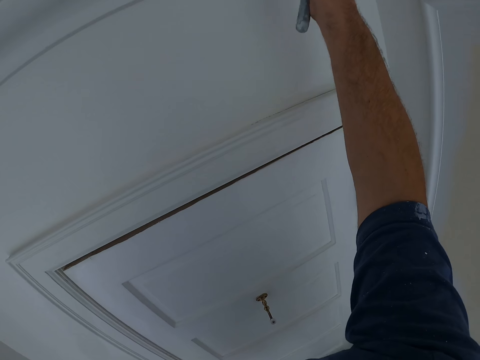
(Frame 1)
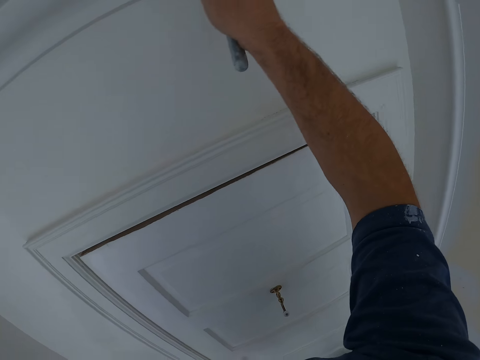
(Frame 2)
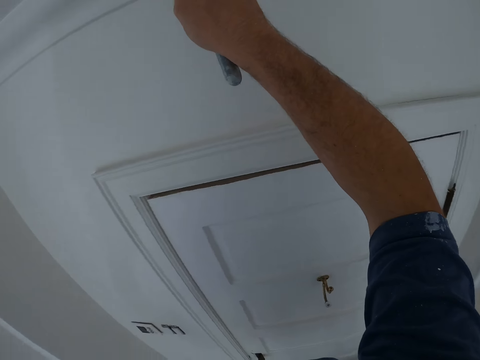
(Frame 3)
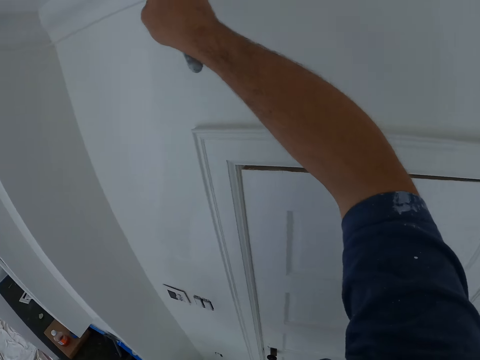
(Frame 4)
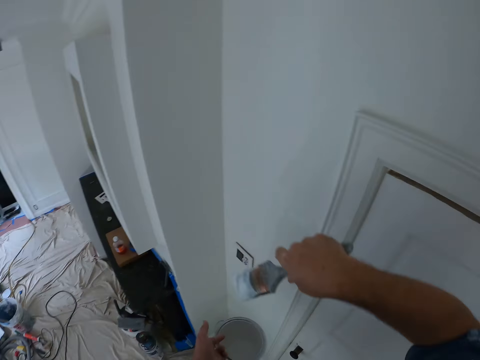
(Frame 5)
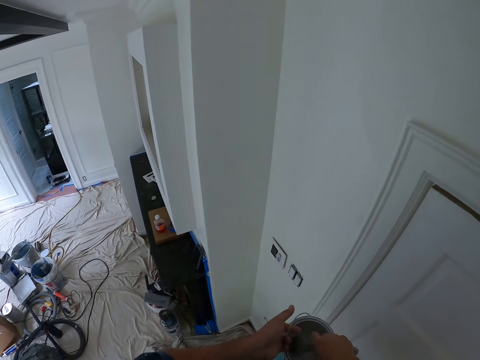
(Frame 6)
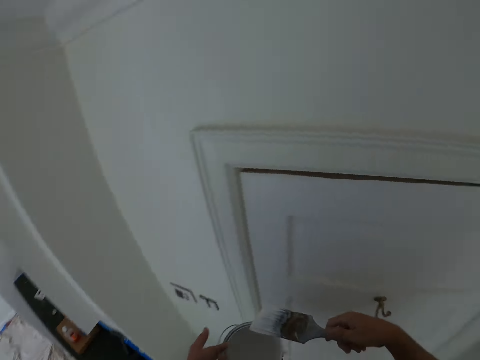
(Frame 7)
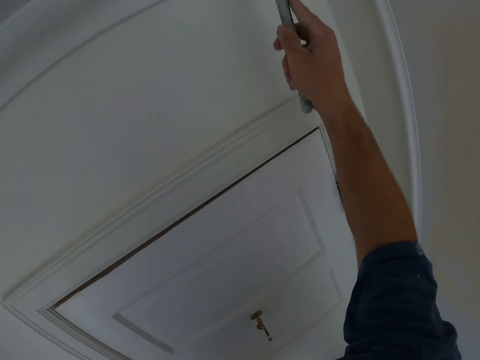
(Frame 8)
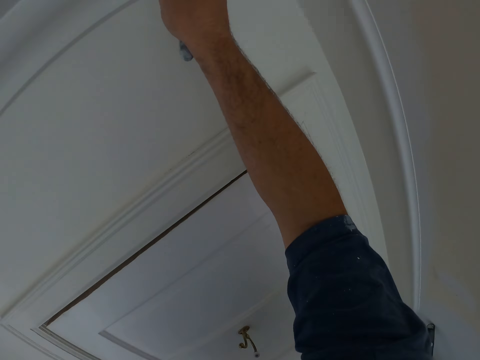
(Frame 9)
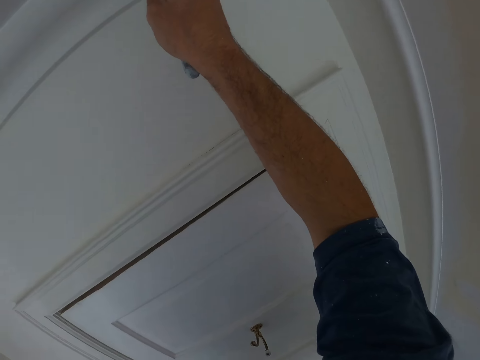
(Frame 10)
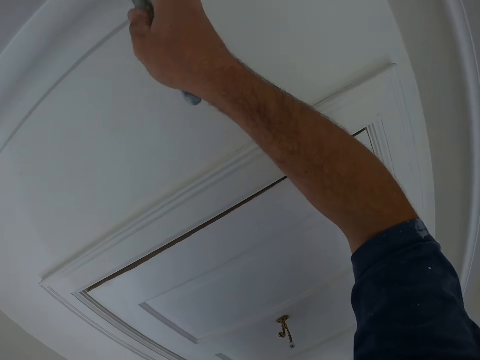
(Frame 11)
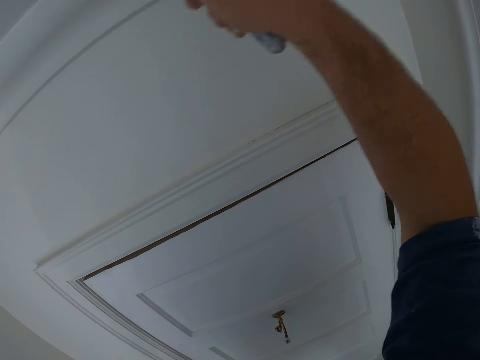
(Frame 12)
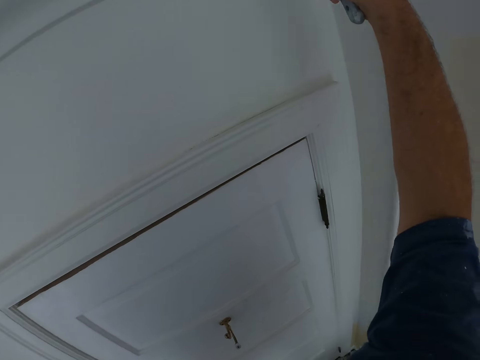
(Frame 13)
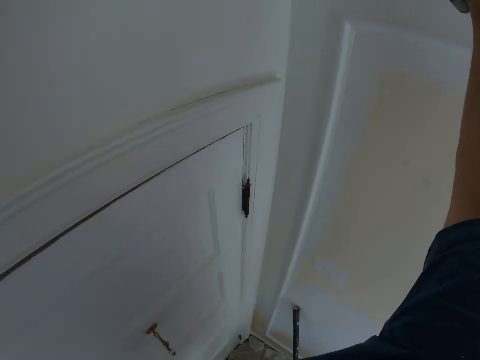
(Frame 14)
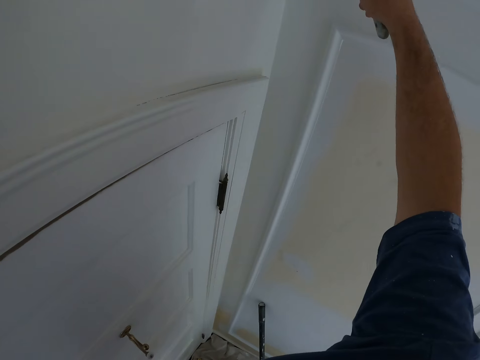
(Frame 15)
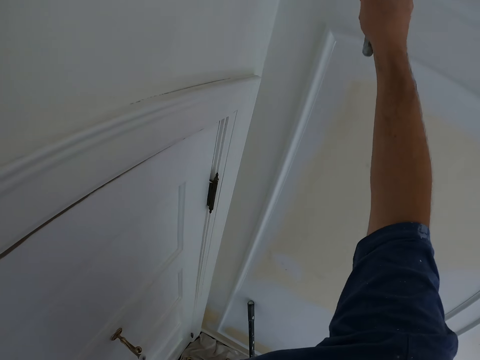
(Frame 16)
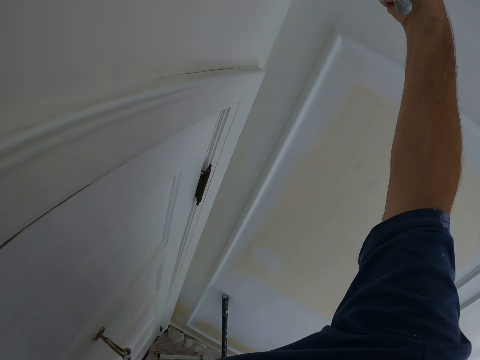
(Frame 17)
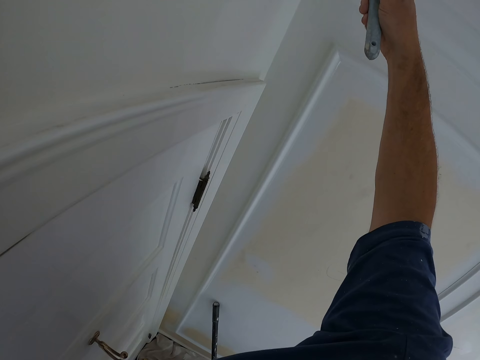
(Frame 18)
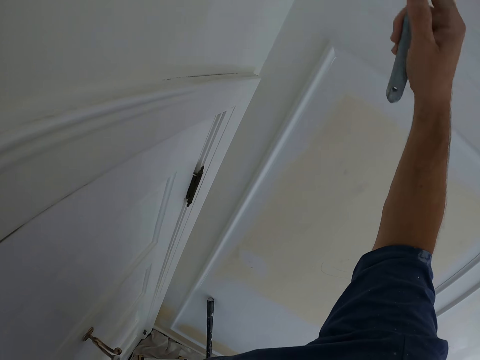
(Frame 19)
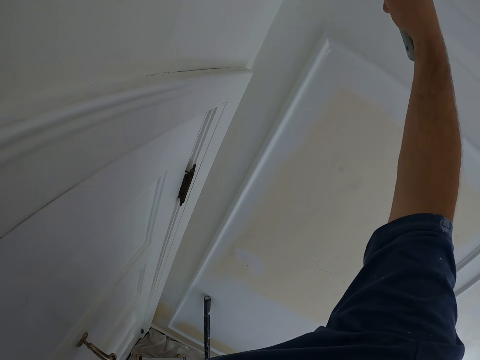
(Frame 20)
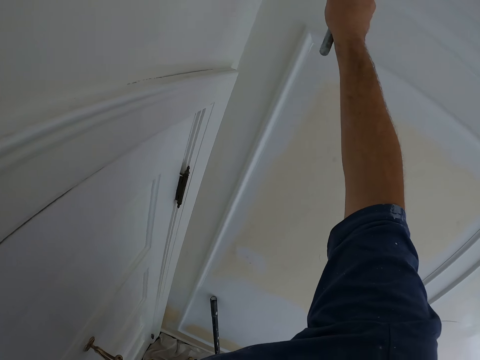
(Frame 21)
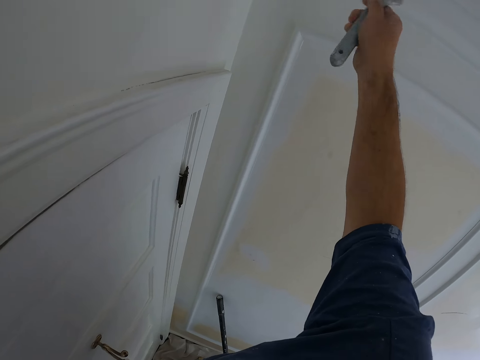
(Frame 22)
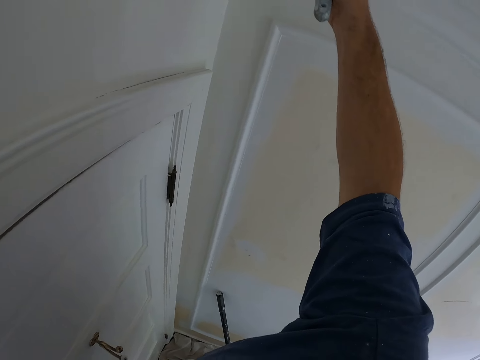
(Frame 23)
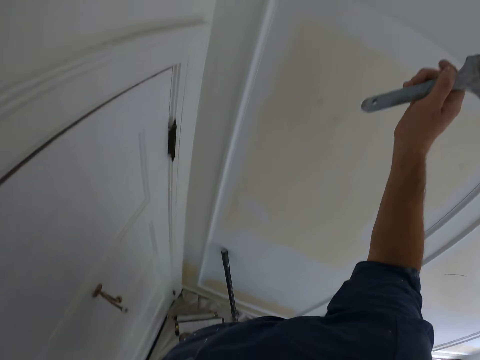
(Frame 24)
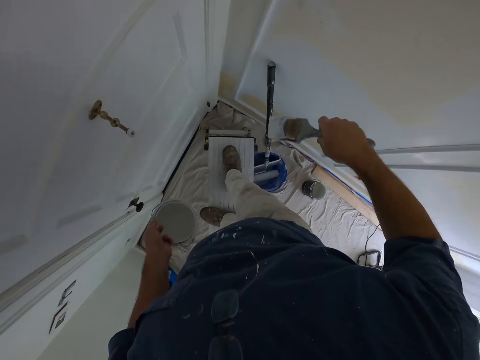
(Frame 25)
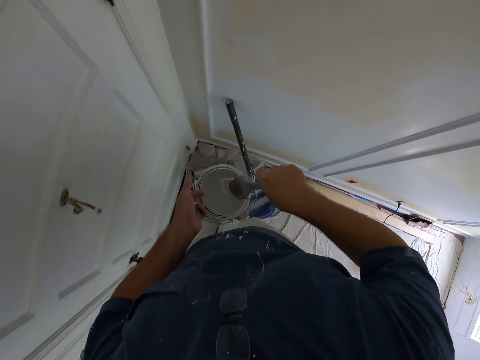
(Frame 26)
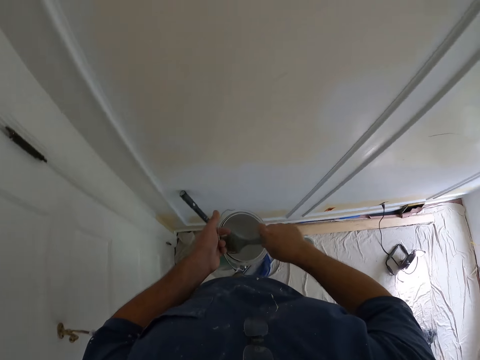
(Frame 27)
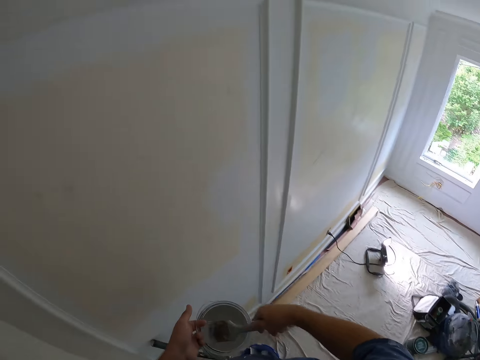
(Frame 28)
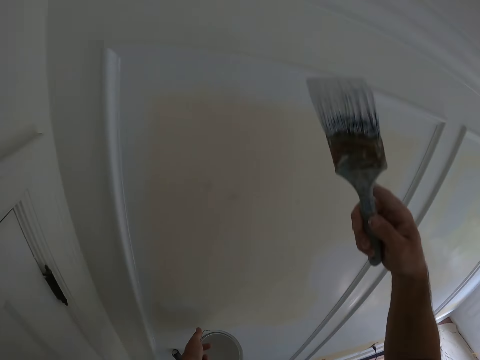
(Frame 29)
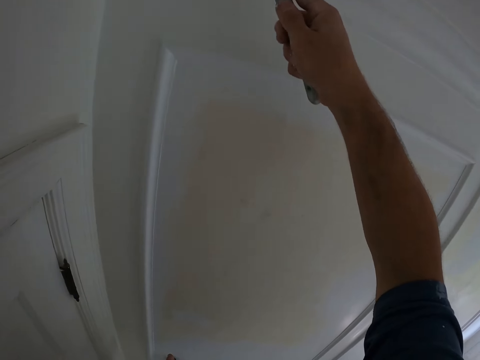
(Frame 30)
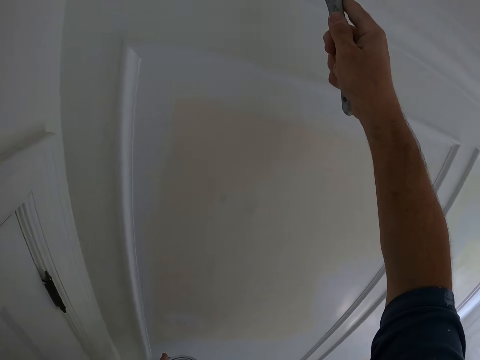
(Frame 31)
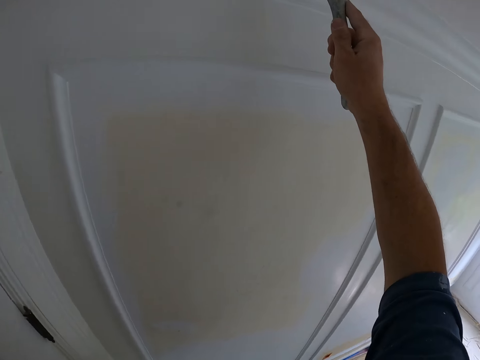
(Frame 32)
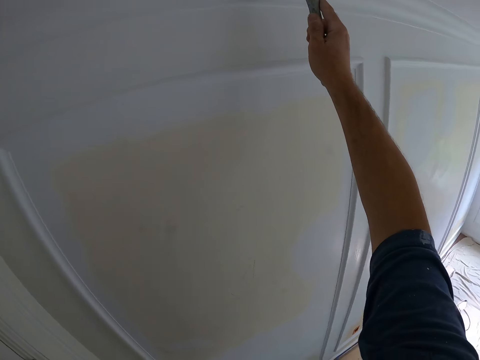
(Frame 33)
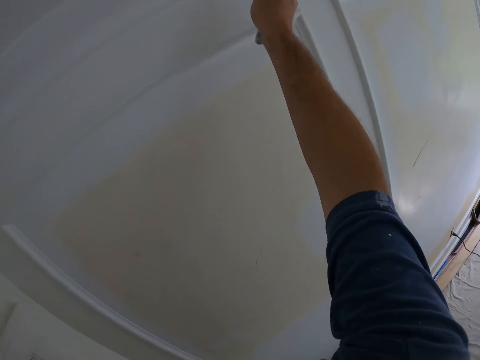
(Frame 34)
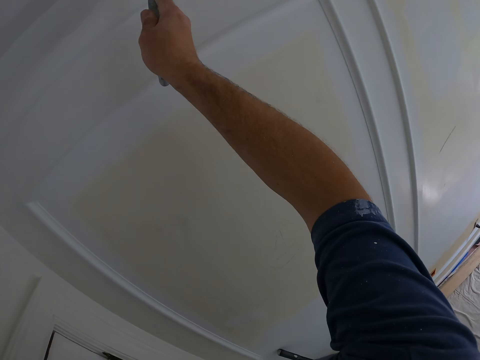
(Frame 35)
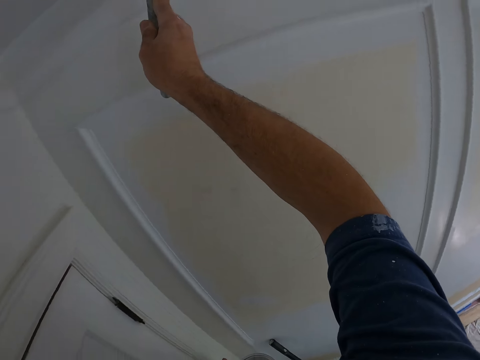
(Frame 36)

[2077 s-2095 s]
The camera wearer dips the paint brush in the paint can. He paints the ceiling or wall with the paint brush in his right hand. He dips the paint brush in the paint can. He paints the ceiling with the paint brush in his right hand.

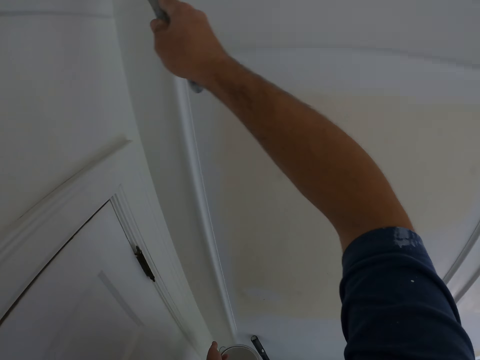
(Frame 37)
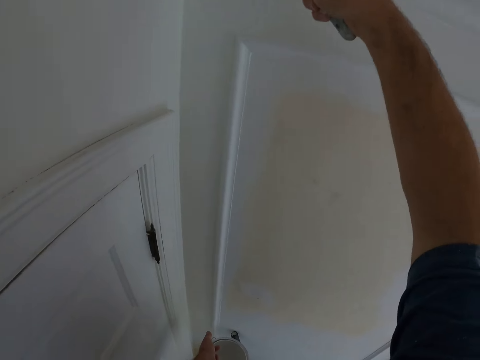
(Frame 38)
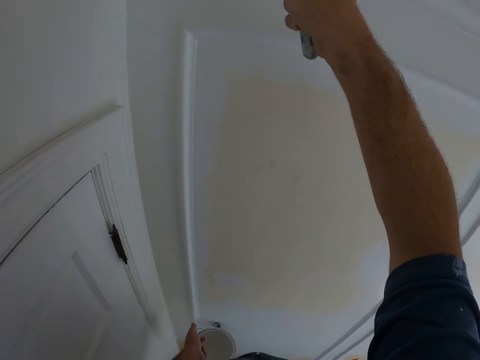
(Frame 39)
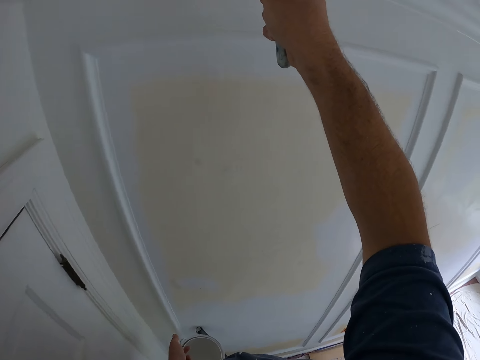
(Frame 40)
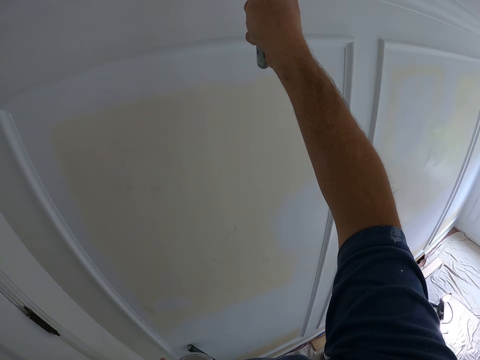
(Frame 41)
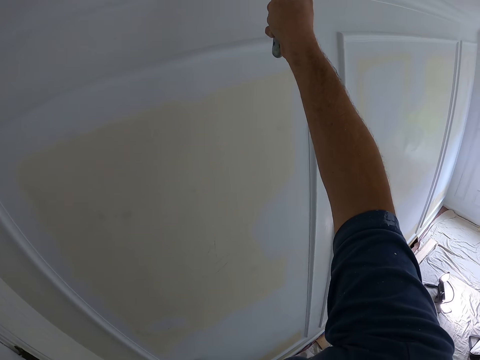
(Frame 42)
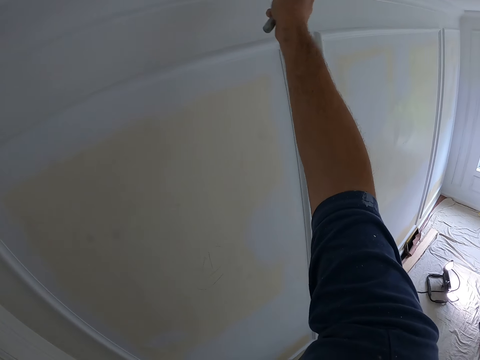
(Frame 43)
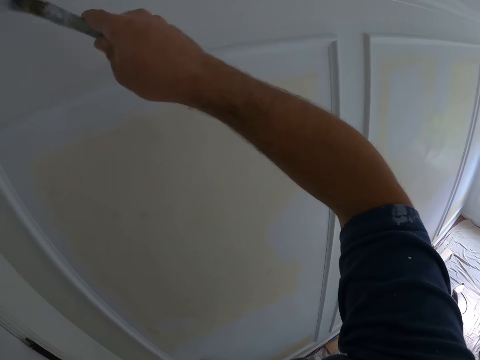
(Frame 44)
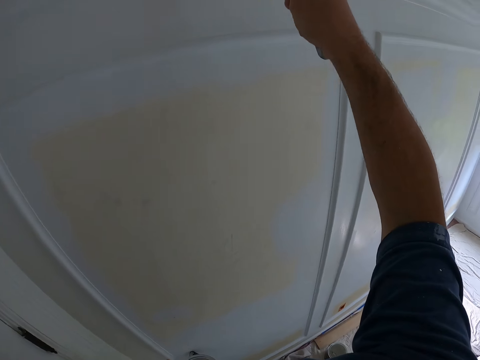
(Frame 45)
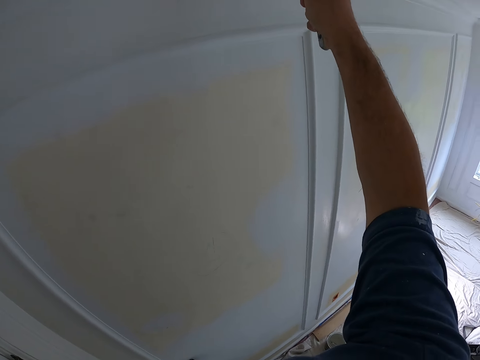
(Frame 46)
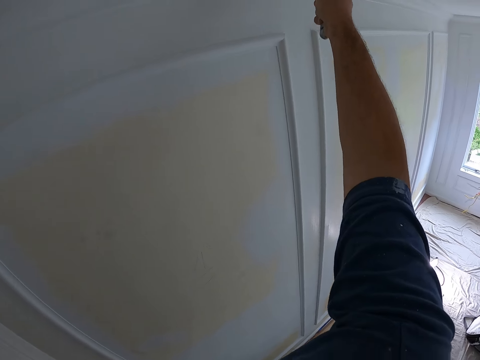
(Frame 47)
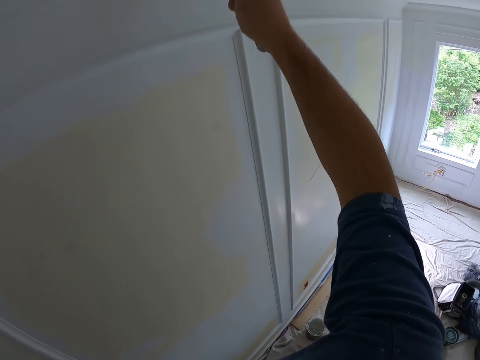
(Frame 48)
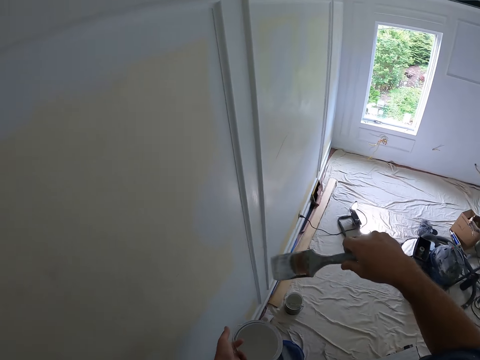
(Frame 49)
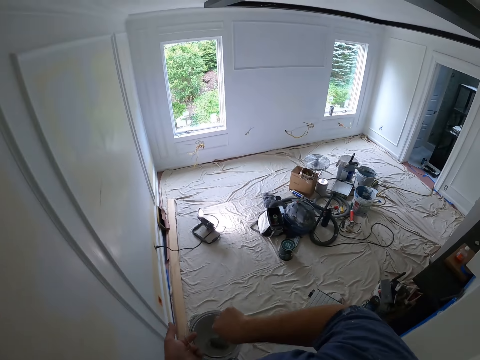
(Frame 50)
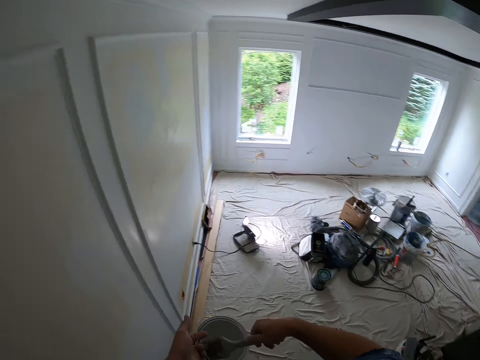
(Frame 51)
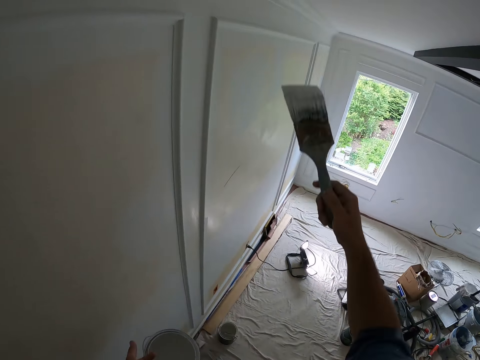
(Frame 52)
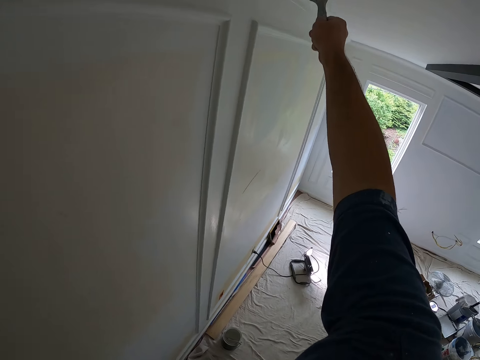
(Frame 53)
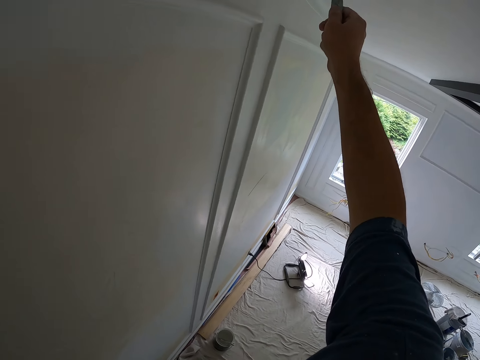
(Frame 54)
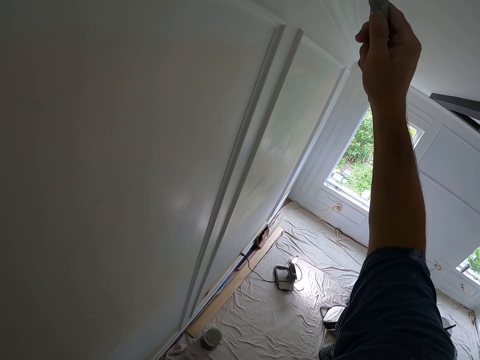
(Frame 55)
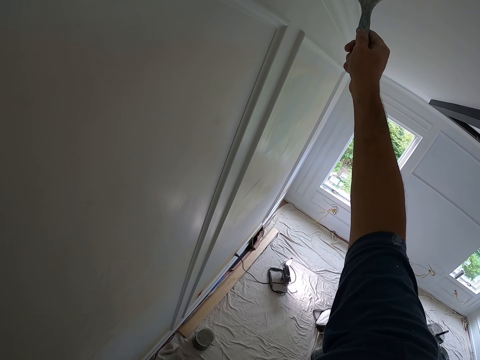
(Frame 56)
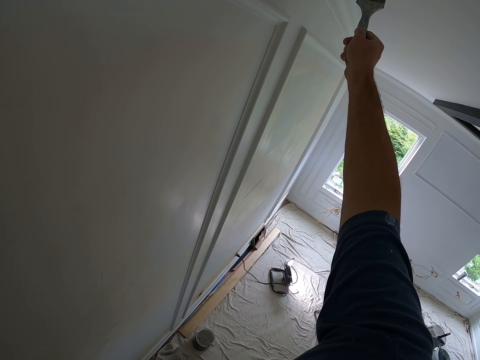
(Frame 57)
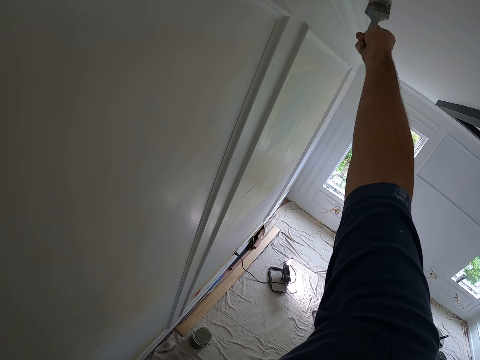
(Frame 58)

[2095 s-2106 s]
The camera wearer dips the paint brush in the paint can. He paints the ceiling or wall with the paint brush in his right hand.
